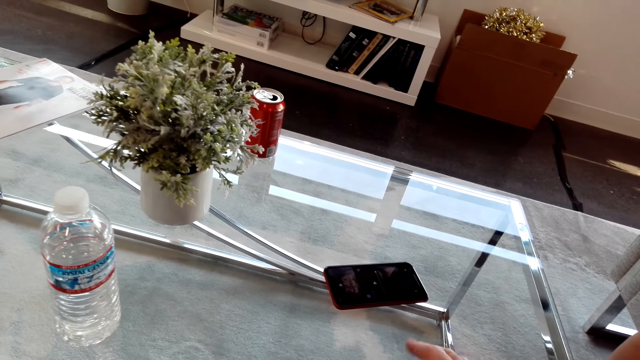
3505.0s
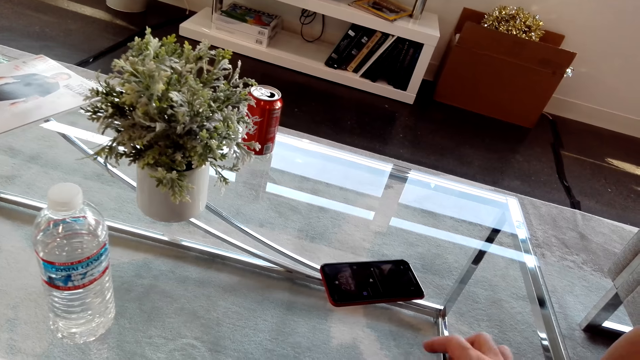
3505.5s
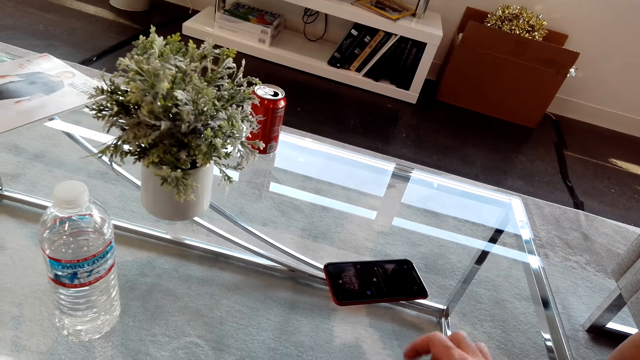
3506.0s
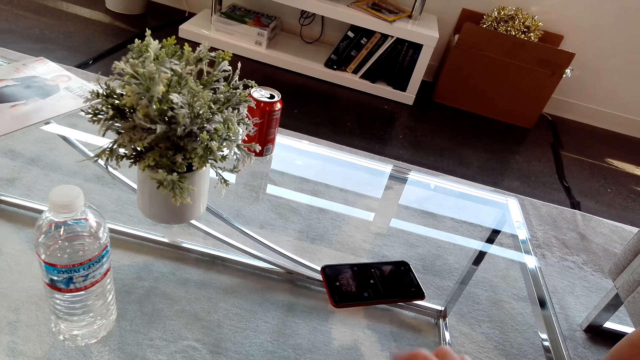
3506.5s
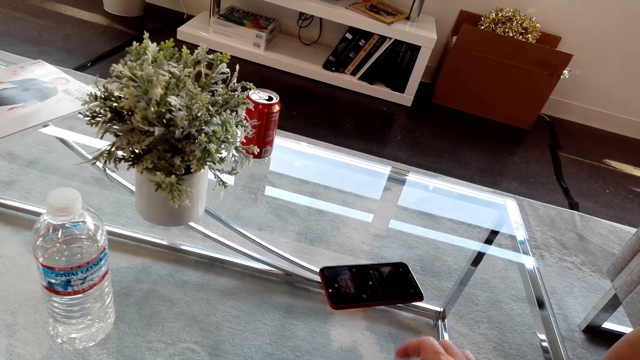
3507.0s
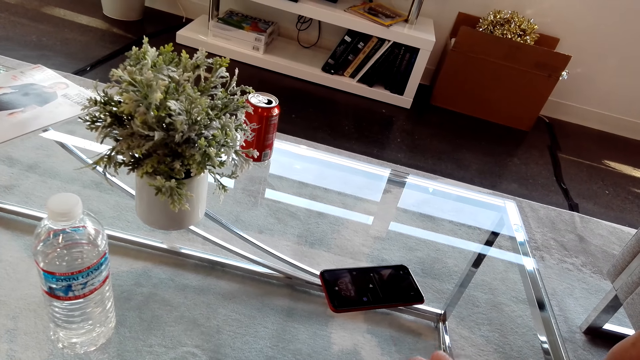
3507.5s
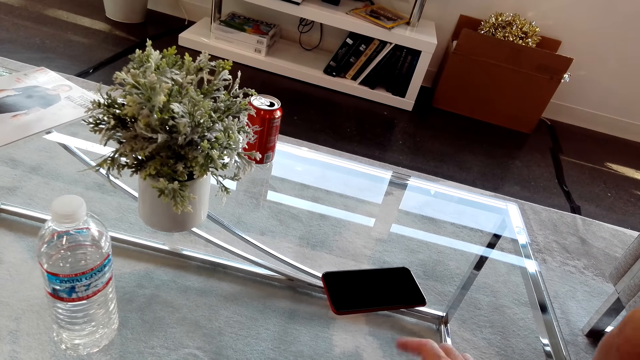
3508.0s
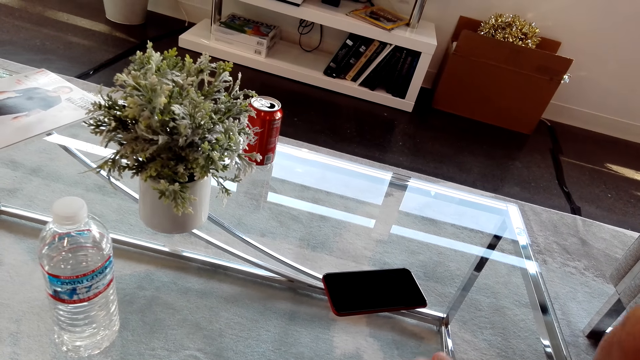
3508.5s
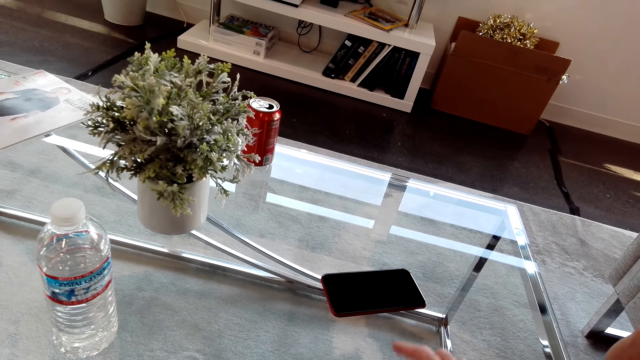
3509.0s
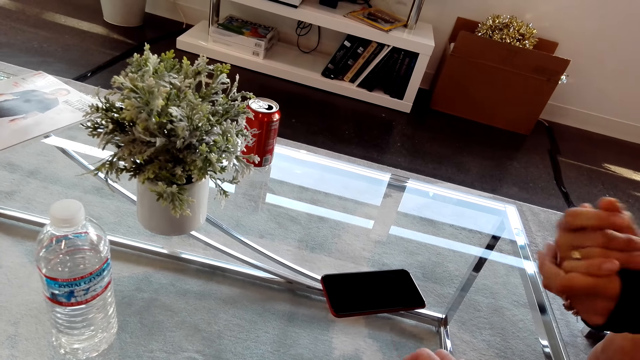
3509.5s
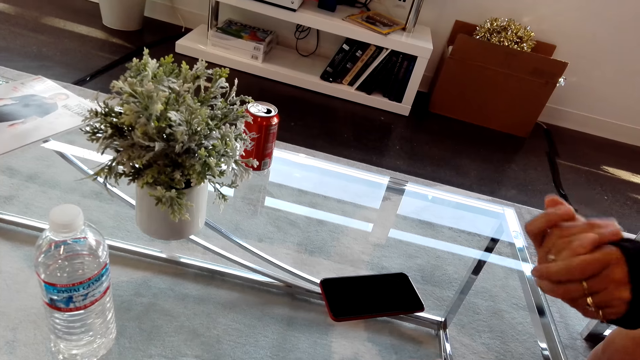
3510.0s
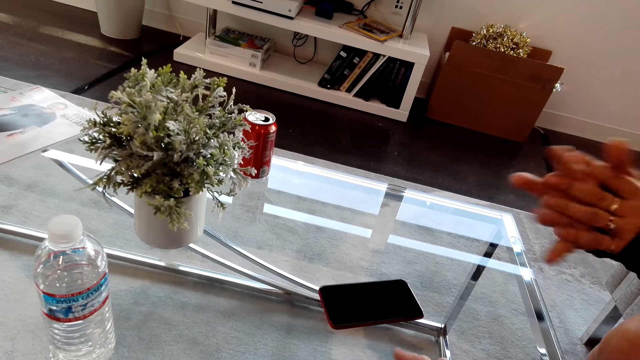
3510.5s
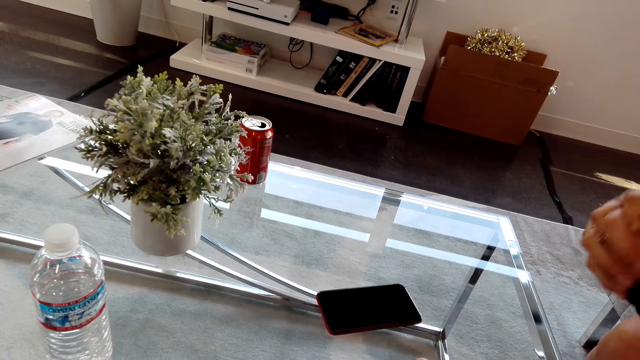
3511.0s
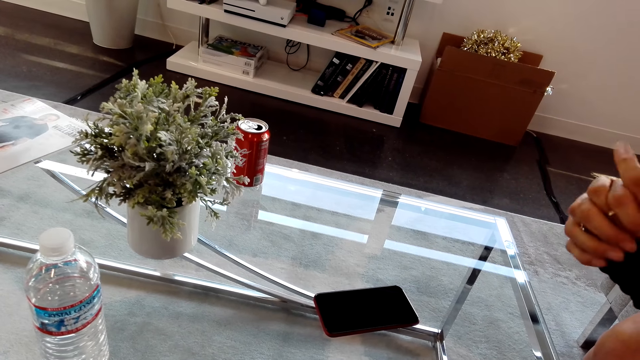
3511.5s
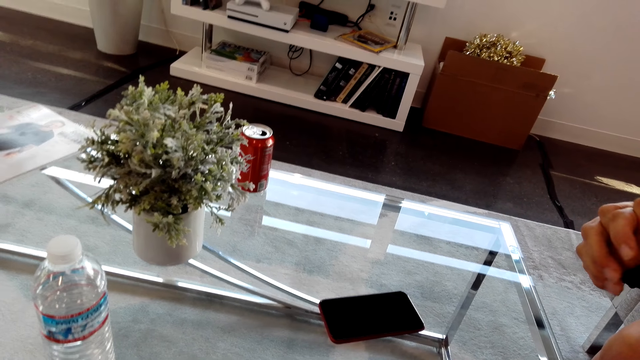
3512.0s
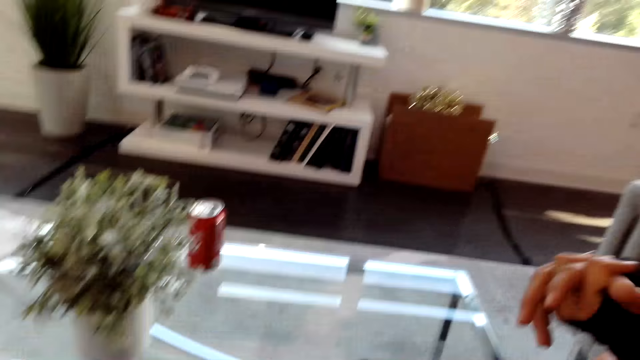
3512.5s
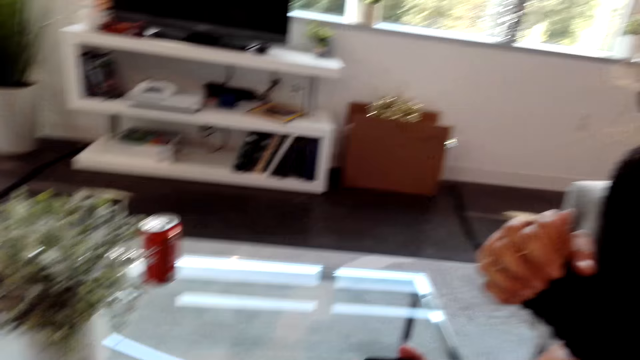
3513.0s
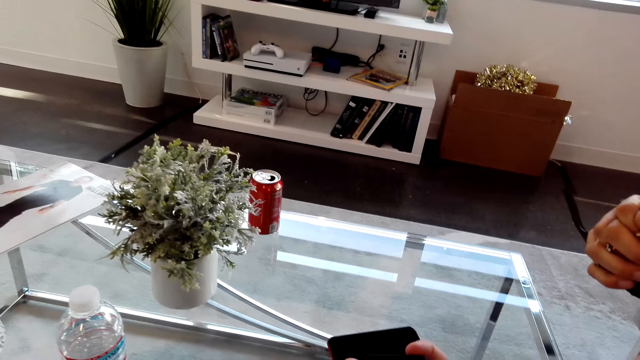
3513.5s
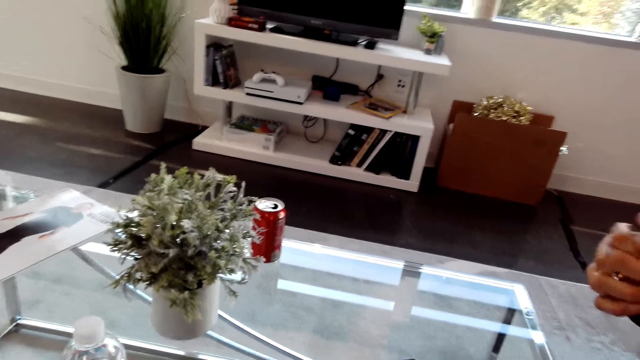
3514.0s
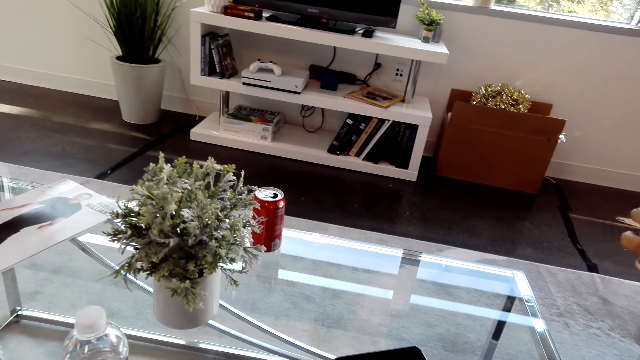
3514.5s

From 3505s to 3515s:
The camera wearer talks to a lady.

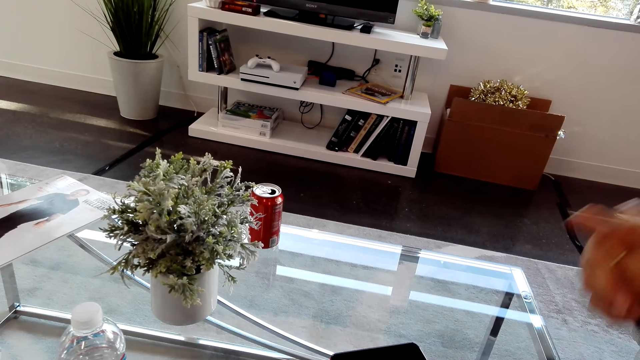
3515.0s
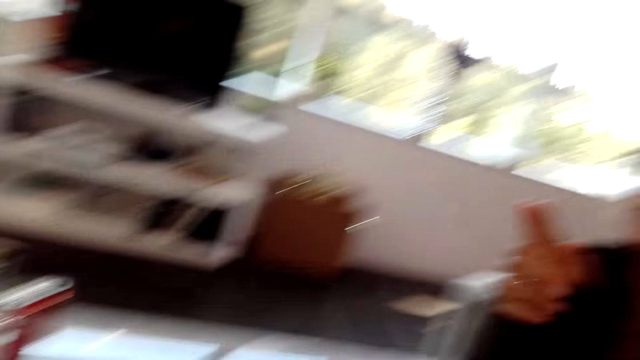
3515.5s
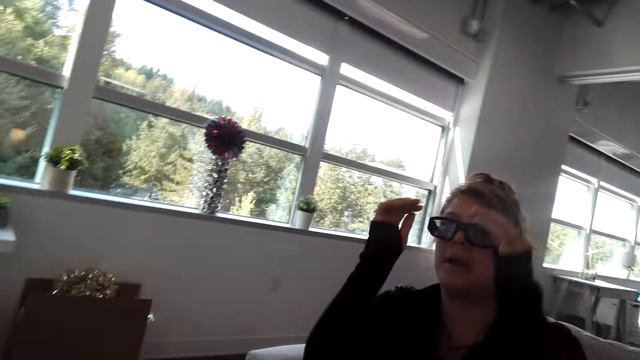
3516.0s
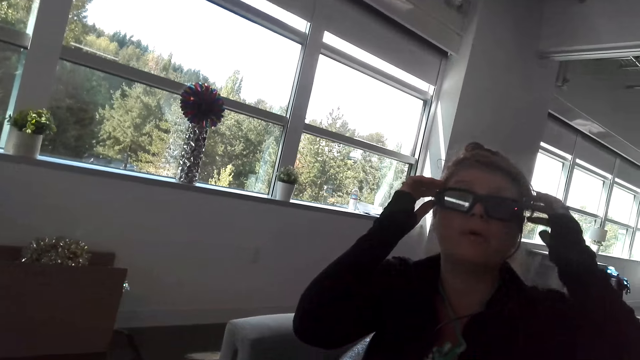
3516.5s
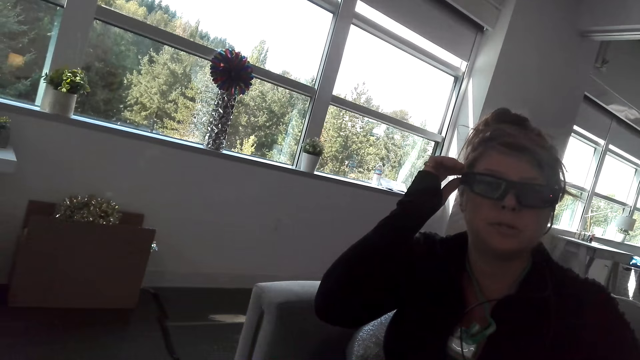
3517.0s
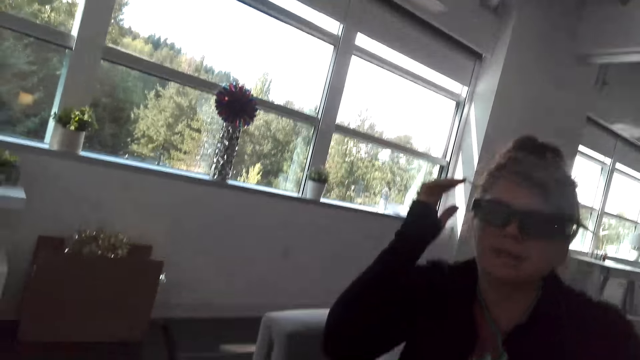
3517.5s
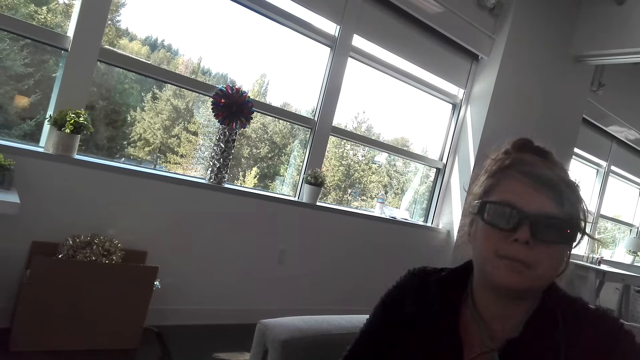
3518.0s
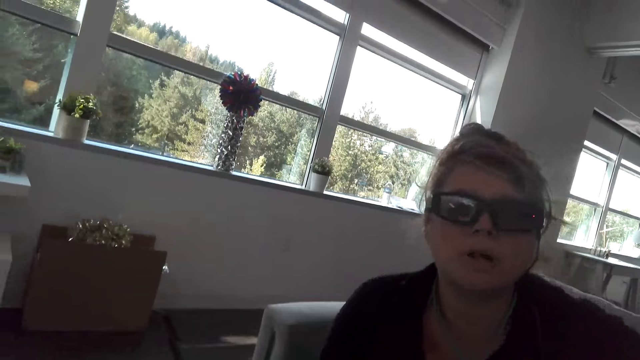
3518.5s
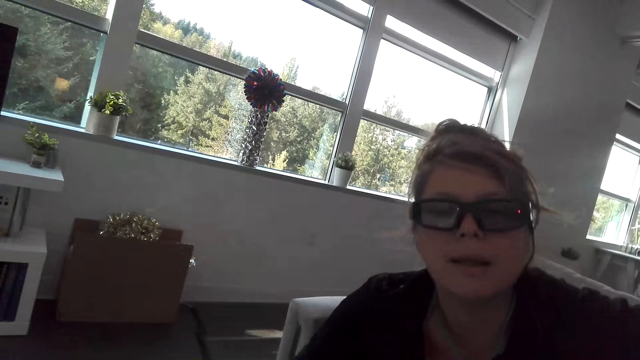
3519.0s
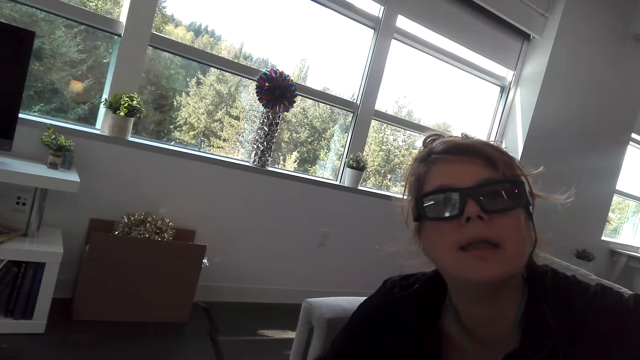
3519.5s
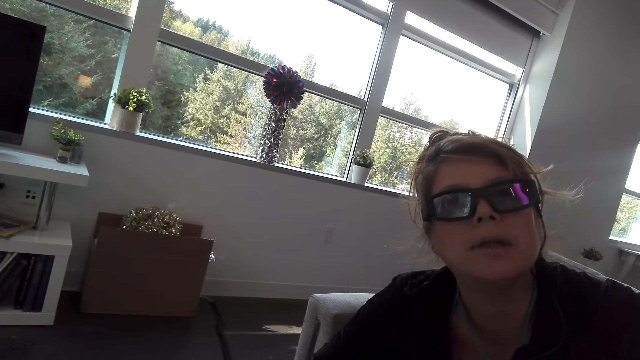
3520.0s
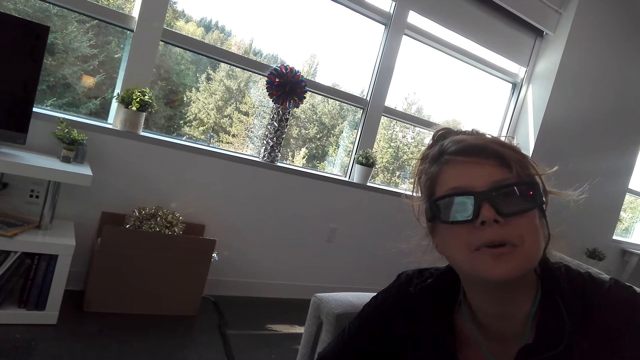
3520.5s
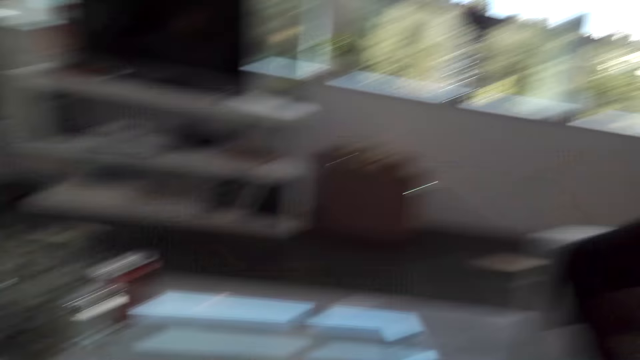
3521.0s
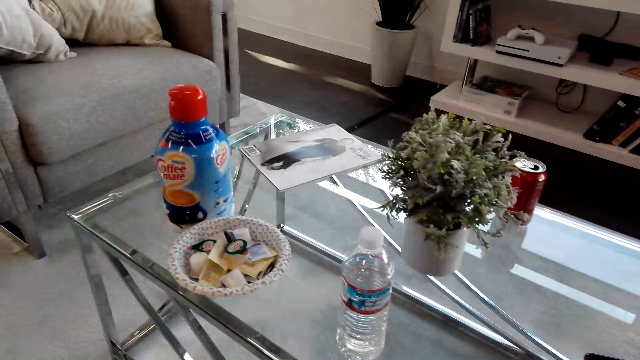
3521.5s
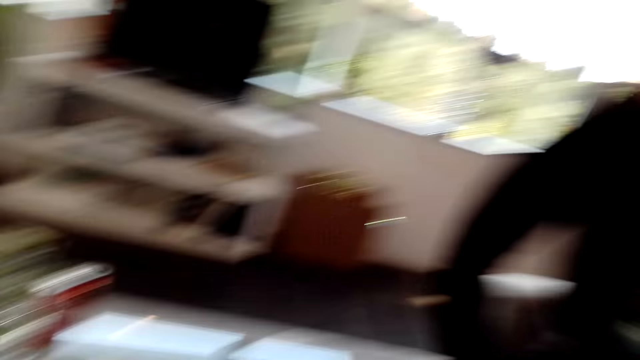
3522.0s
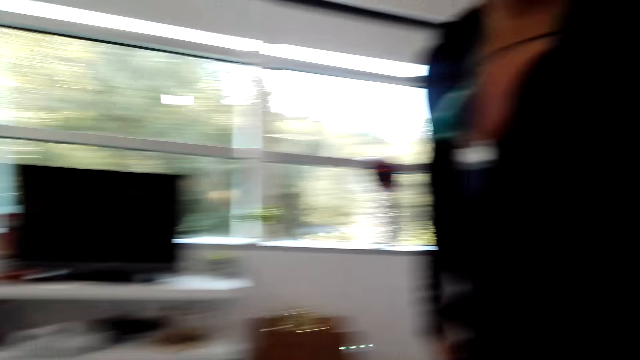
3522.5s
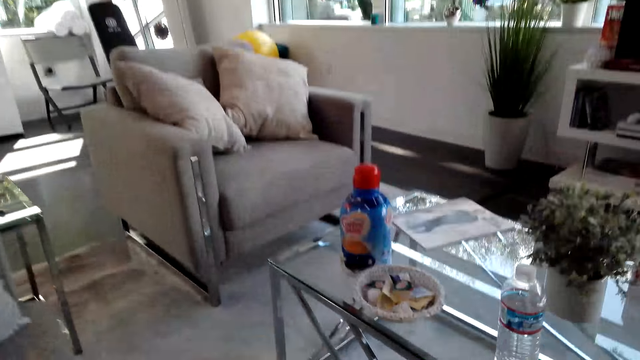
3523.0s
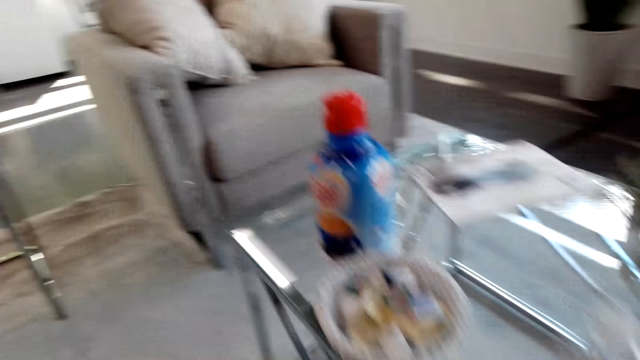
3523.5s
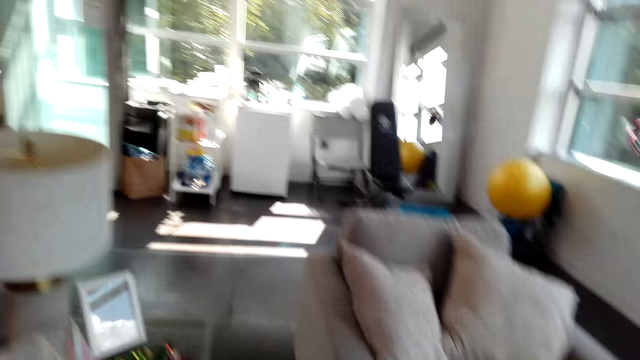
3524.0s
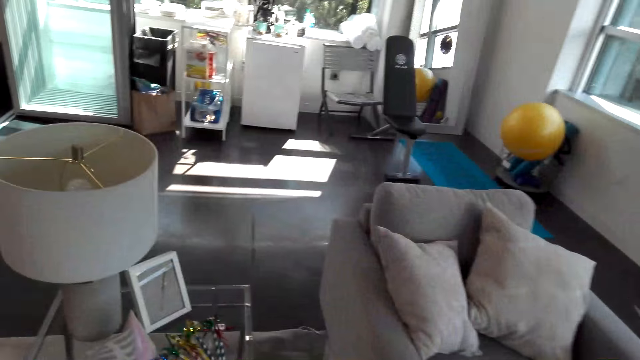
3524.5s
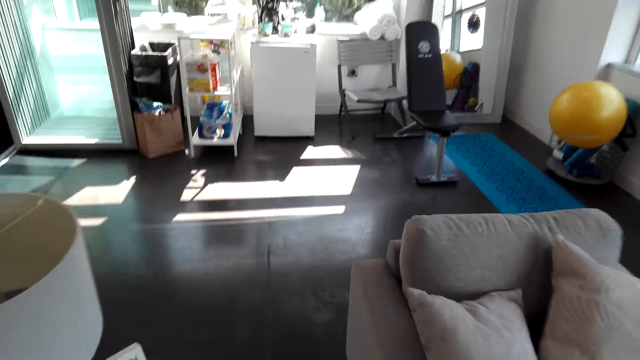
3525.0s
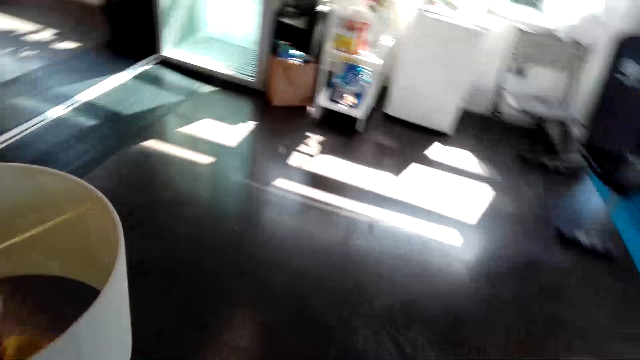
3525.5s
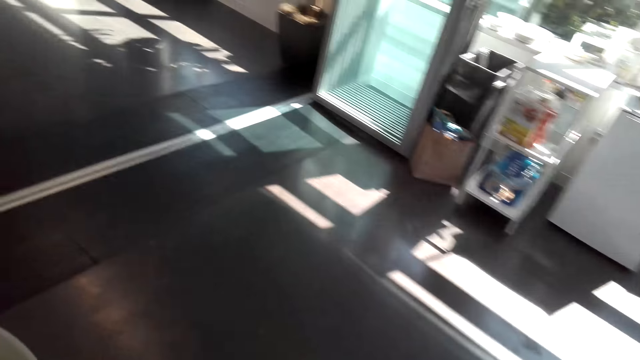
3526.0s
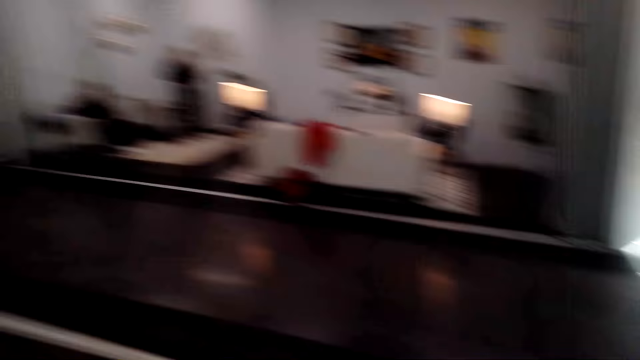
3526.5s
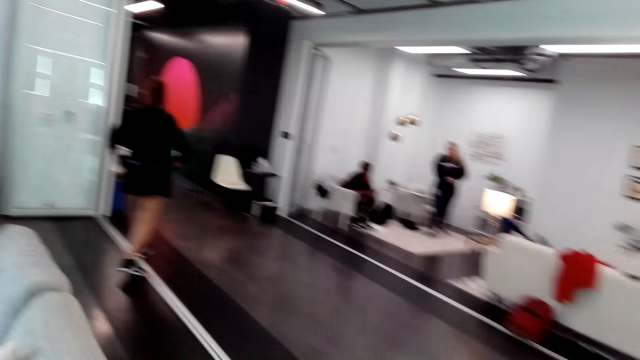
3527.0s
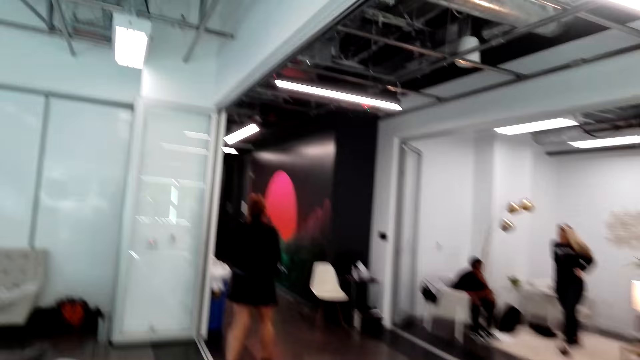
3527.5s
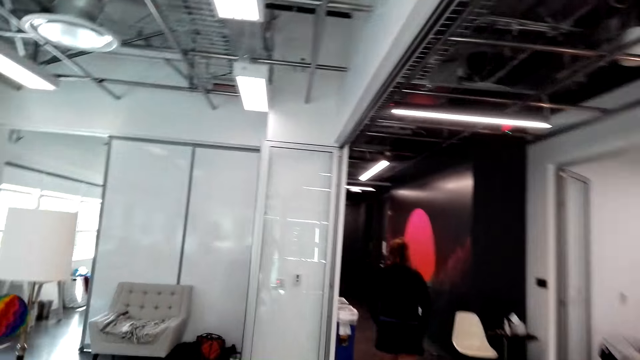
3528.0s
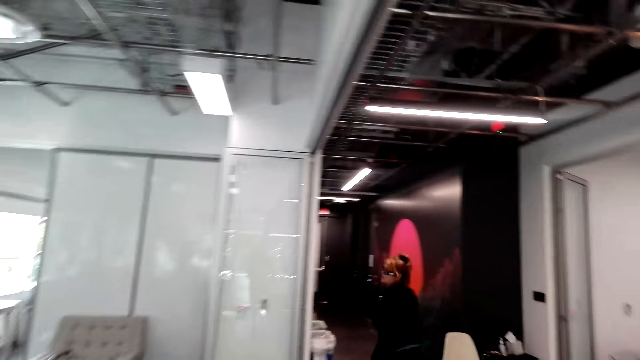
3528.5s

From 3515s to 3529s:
A lady talks to the camera wearer. The lady fixes her hair and adjusts her glasses. The camera wearer looks at the table. They talk to a person. The lady stands up. The camera wearer stands up. They walk around the house. They turn around. They follow a woman. A man sits down. Another lady walks forward. A third lady walks forward.
